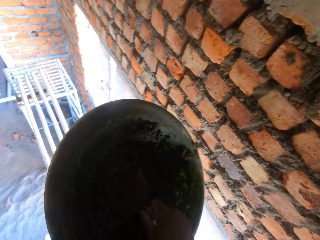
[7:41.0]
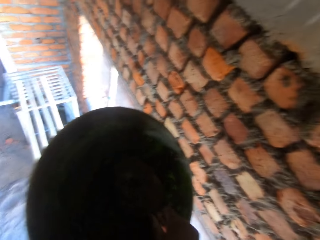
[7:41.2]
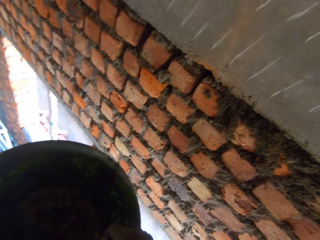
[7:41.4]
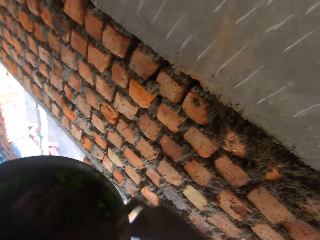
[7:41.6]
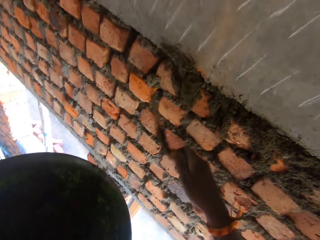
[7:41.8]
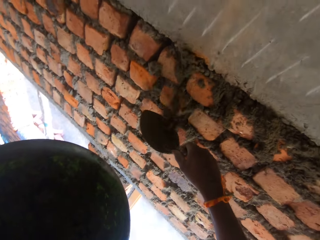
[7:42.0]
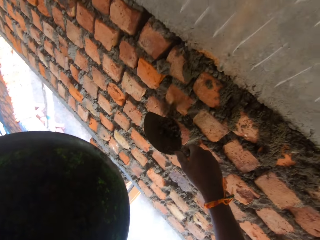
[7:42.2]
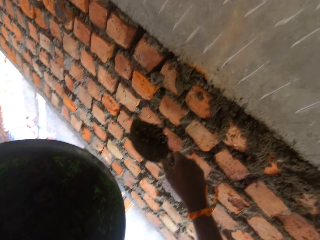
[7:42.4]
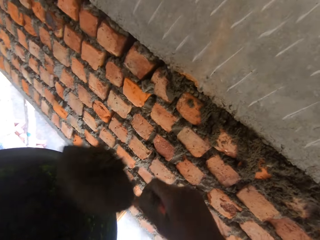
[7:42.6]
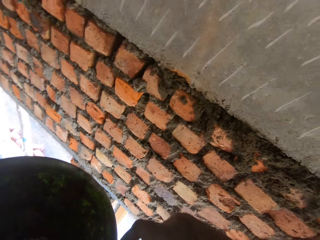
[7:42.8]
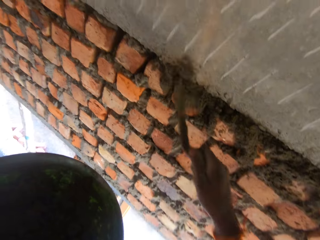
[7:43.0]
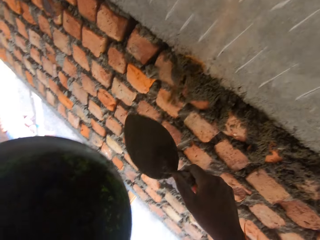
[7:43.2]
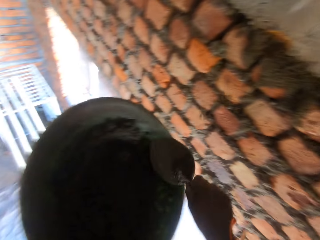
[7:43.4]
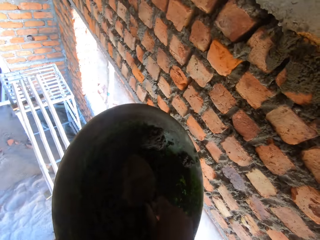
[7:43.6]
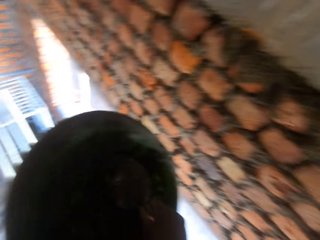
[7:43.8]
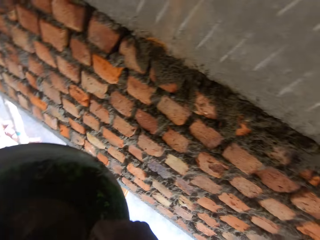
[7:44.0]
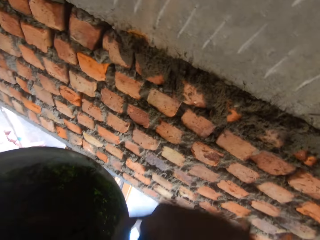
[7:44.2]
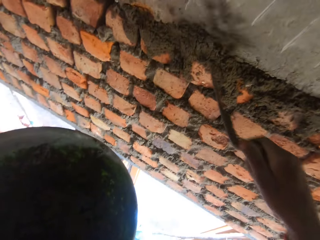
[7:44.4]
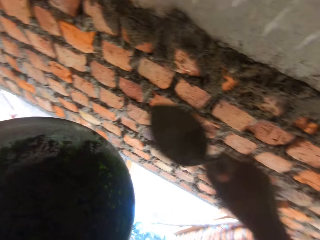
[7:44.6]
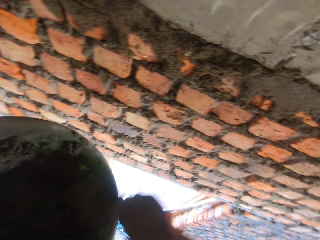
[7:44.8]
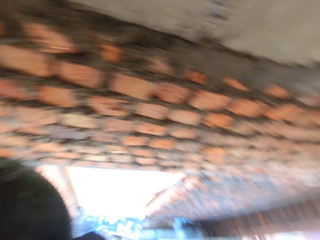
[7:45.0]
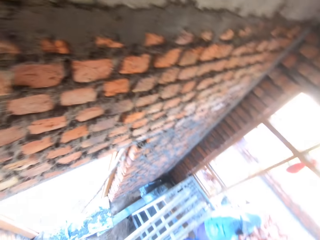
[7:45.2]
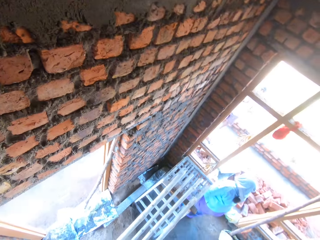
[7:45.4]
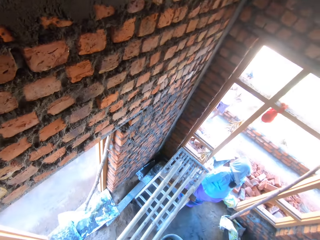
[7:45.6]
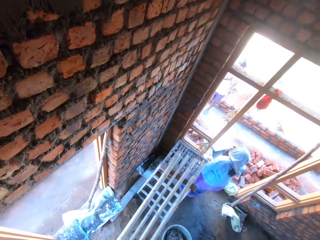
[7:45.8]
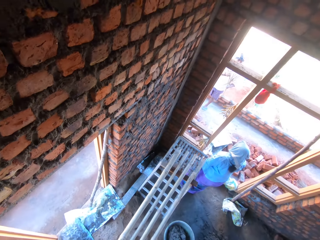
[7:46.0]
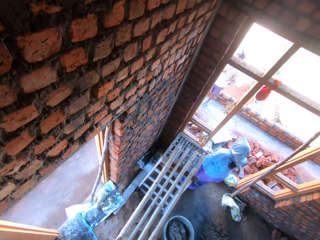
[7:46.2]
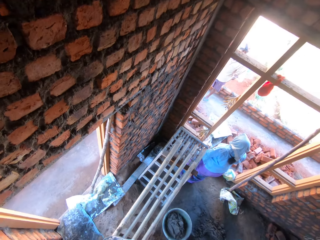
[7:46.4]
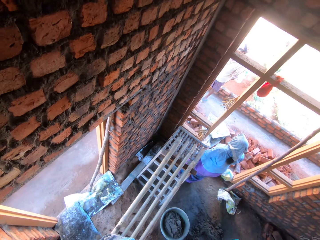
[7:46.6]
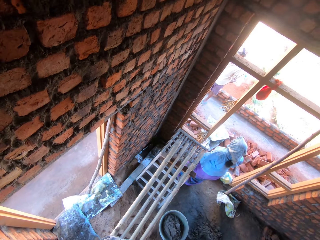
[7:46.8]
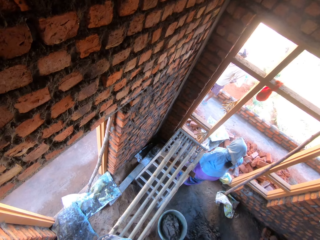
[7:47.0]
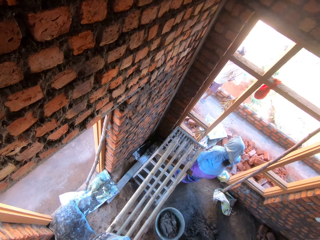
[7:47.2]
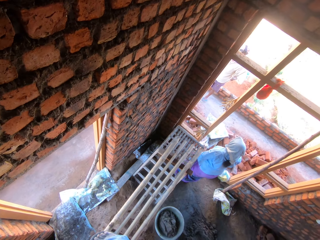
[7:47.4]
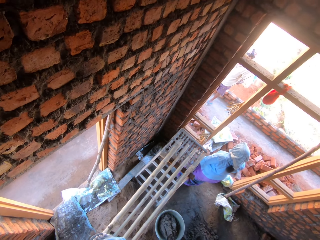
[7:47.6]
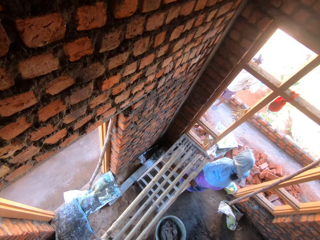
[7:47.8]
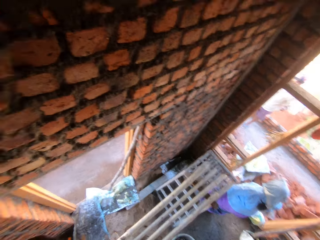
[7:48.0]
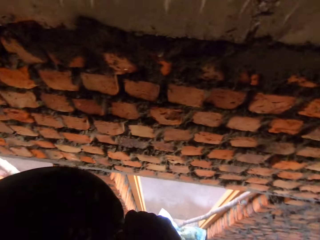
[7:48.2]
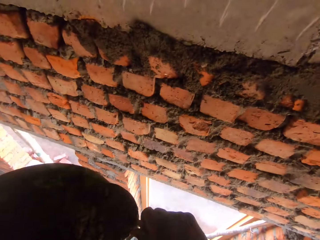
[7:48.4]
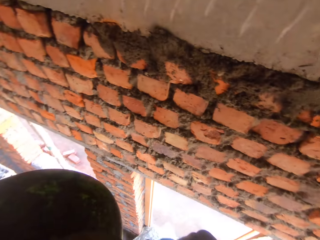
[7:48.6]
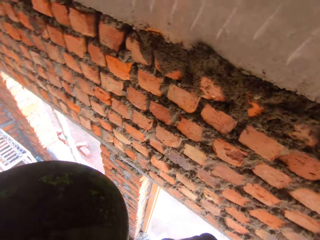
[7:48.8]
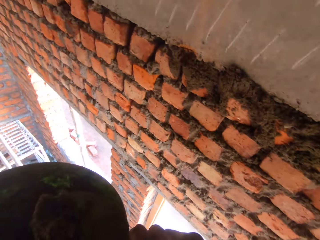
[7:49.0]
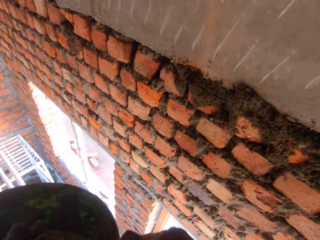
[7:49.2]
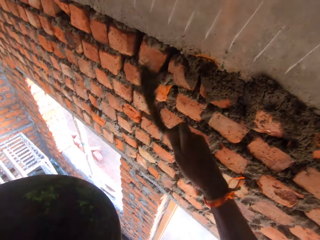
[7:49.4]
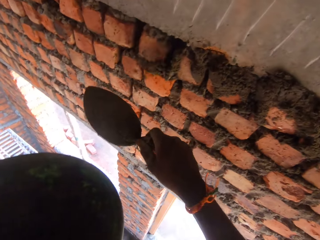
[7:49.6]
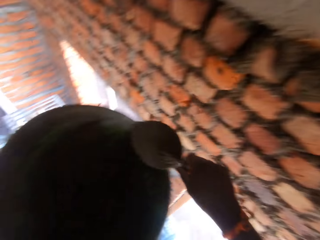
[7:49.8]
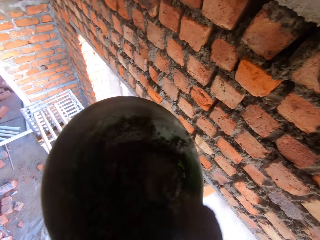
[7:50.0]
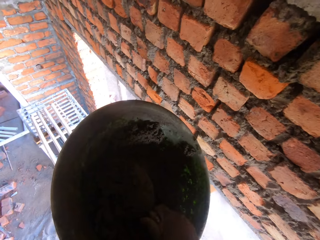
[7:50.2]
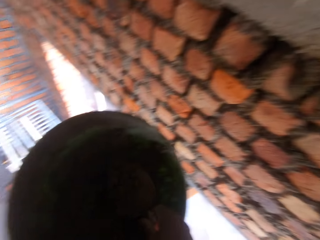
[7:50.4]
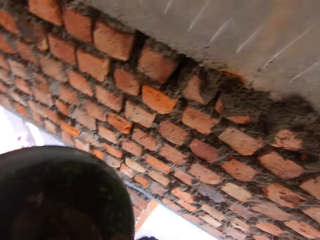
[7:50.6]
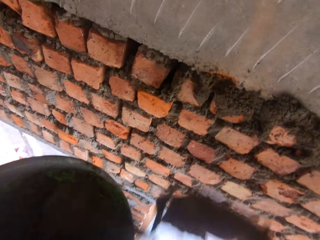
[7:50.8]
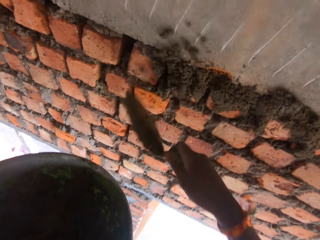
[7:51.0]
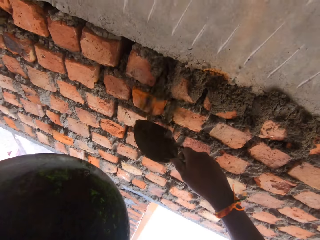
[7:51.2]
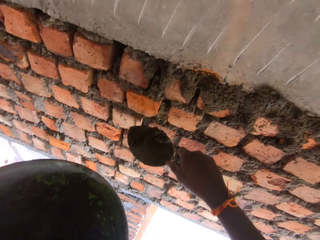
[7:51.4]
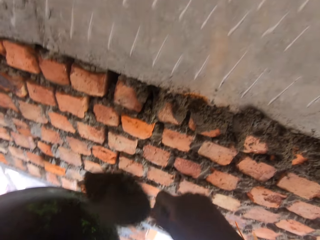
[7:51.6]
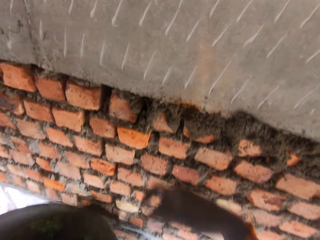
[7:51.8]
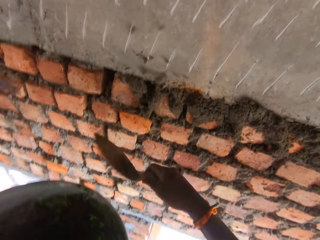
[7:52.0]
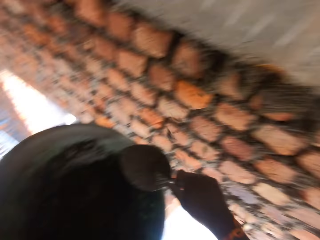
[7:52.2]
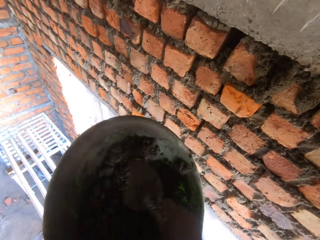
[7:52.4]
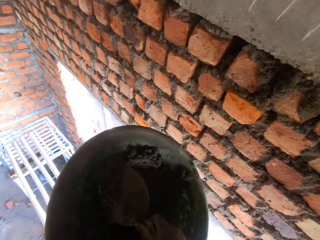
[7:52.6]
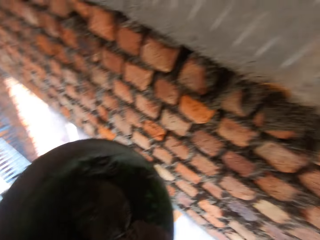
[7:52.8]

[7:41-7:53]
The camera wearer packs mortar paste or concrete from the pan with the hand trowel in his right hand. He plasters the brick wall with the mortar paste in the hand trowel in his right hand. He packs the mortar paste from the pan with the hand trowel in his right hand. He plasters the brick wall with the mortar paste in the hand trowel in his right hand. The man interacts with the woman. The camera wearer scoops the concrete with the trowel. He plasters the brick wall with the mortar paste in the hand trowel in his right hand. He packs the mortar paste from the pan with the hand trowel in his right hand. He plasters the brick wall with the mortar paste in the hand trowel in his right hand.

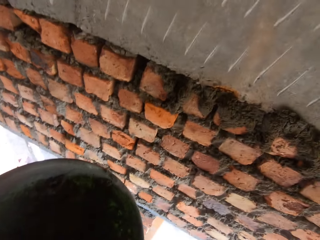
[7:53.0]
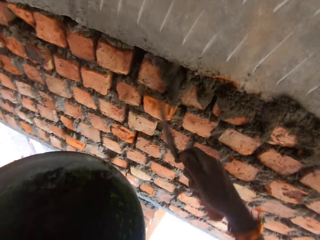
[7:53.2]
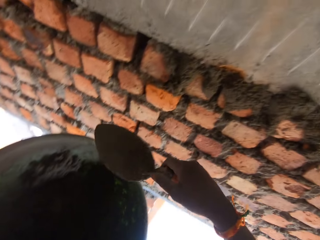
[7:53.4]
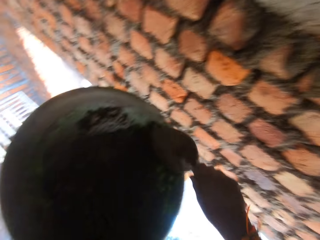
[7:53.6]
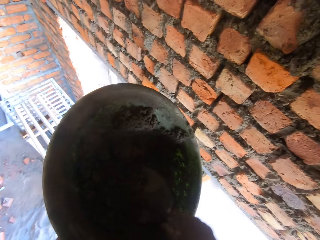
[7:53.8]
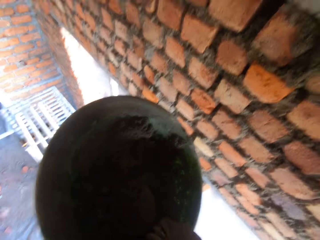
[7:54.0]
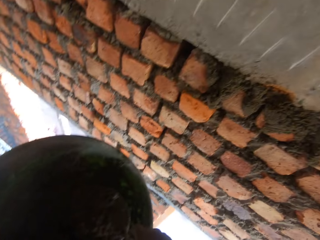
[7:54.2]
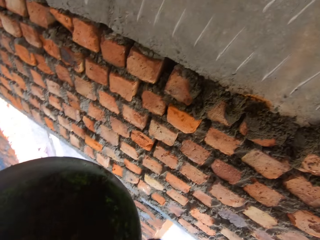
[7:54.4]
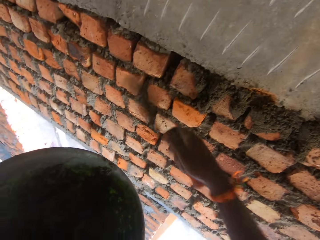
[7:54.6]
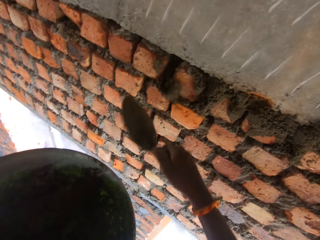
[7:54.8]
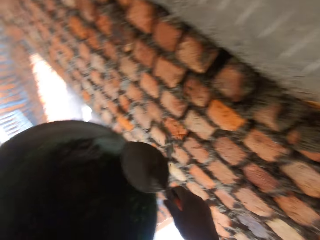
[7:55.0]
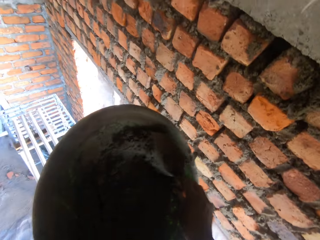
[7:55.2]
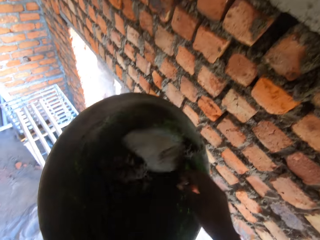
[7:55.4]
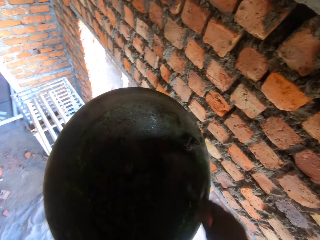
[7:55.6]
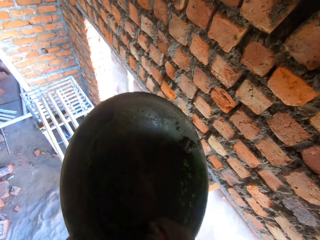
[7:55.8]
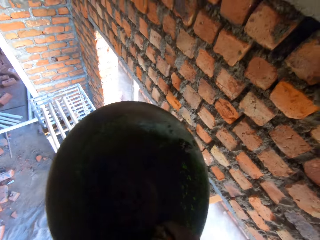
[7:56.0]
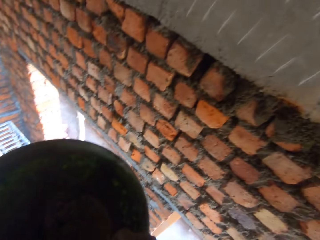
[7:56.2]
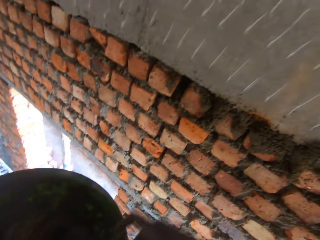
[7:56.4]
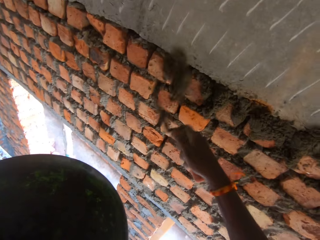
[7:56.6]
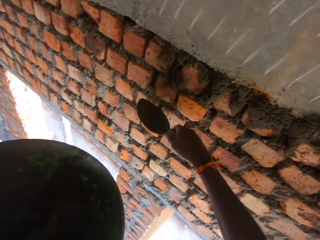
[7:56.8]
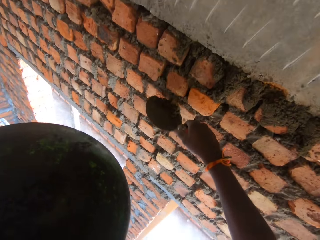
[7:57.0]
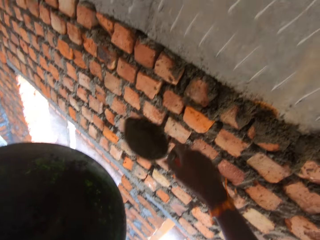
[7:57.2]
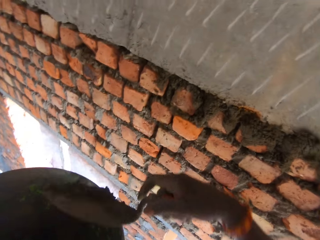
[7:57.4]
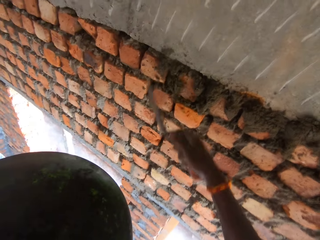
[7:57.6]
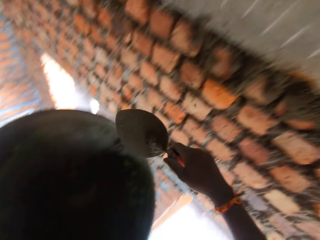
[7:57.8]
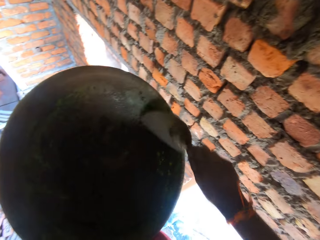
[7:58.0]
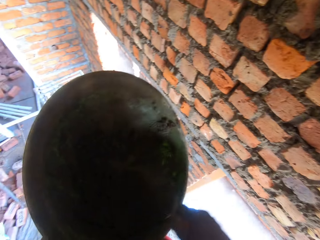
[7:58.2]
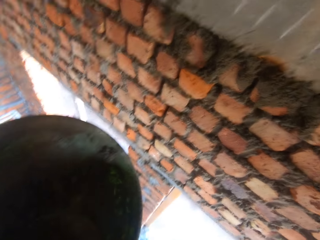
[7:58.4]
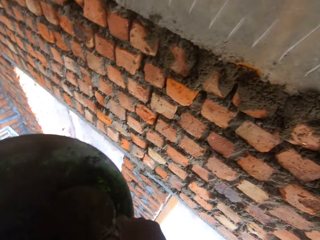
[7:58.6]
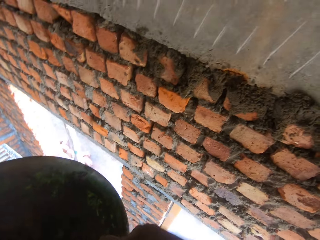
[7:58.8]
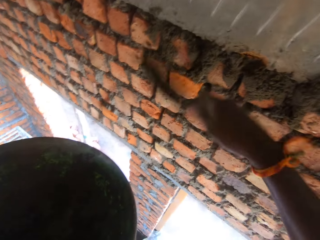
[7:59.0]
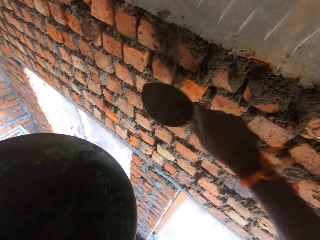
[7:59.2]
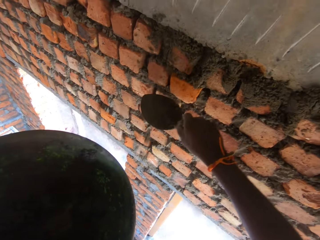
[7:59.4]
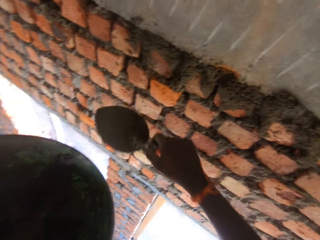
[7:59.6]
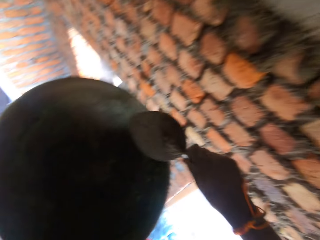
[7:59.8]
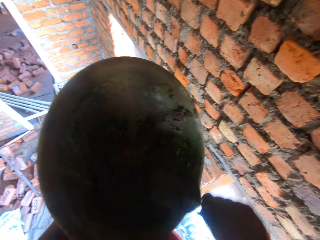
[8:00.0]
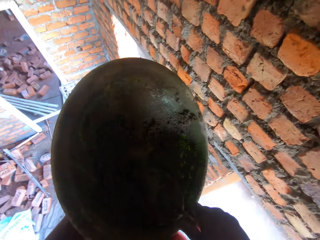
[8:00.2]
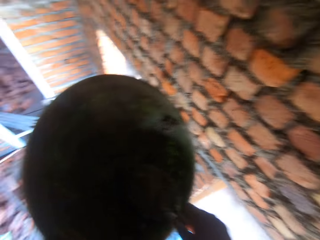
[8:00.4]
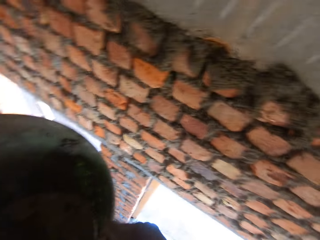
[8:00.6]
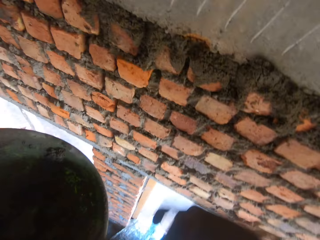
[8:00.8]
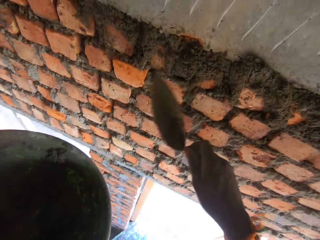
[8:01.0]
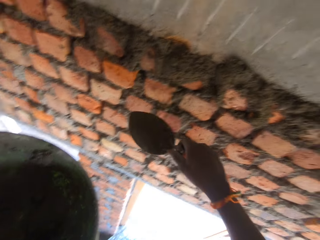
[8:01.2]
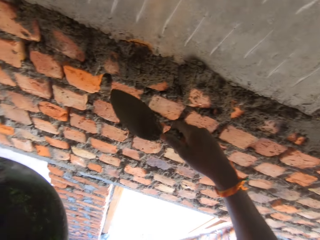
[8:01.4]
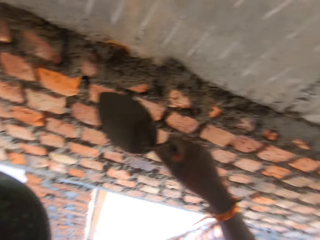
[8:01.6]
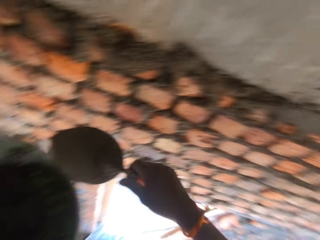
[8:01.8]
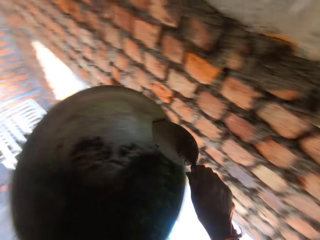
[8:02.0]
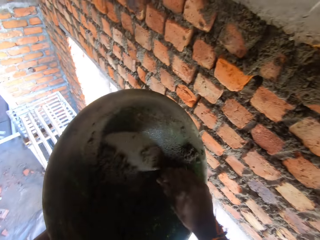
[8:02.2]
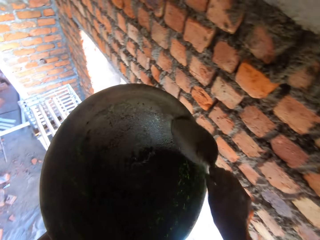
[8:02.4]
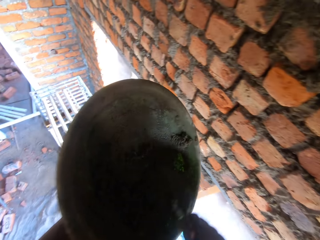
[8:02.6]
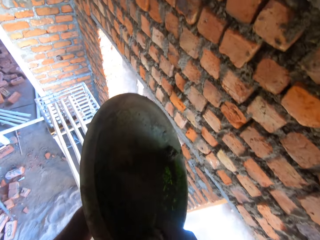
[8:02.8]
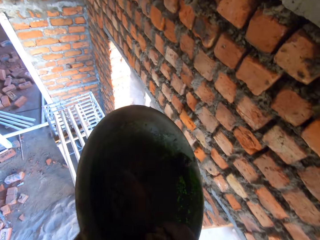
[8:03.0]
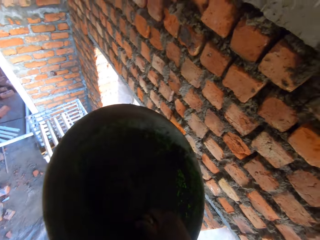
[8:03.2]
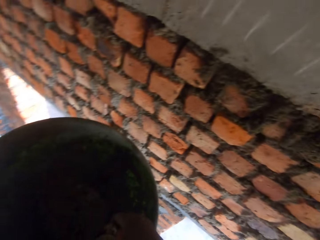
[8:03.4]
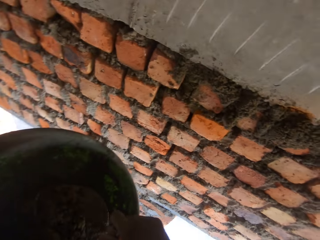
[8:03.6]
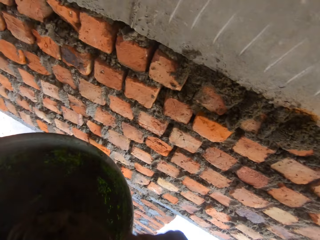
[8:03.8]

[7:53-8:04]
The camera wearer packs mortar paste from the pan with the hand trowel in his right hand. He interacts with the man. He plasters the brick wall with the mortar paste in the hand trowel in his right hand. He packs the mortar paste from the pan with the hand trowel in his right hand. He plasters the brick wall with the mortar paste in the hand trowel in his right hand. He packs the mortar paste from the pan with the hand trowel in his right hand. He plasters the brick wall with the mortar paste in the hand trowel in his right hand. He packs the mortar paste from the pan with the hand trowel in his right hand. He plasters the brick wall with the mortar paste in the hand trowel in his right hand. He packs the mortar paste from the pan with the hand trowel in his right hand. He plasters the brick wall with the mortar paste in the hand trowel in his right hand. He packs the mortar paste from the pan with the hand trowel in his right hand.
